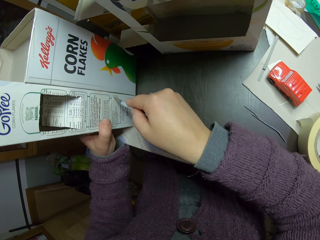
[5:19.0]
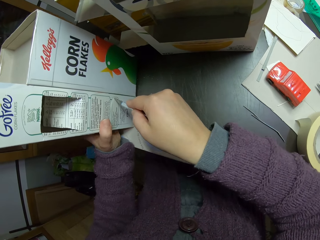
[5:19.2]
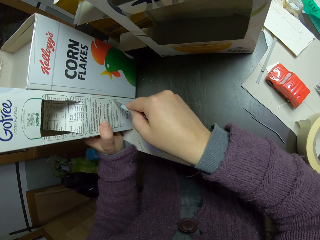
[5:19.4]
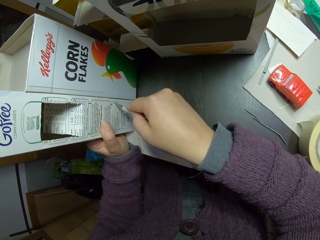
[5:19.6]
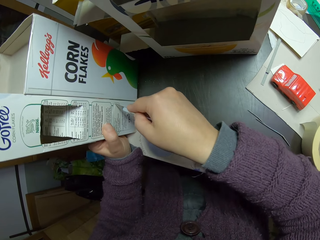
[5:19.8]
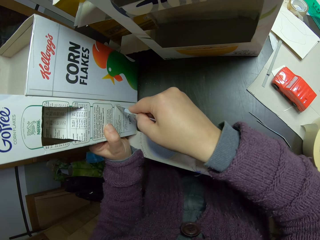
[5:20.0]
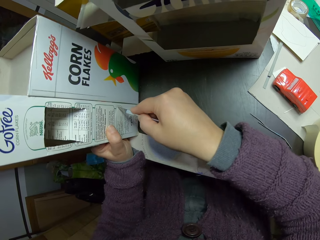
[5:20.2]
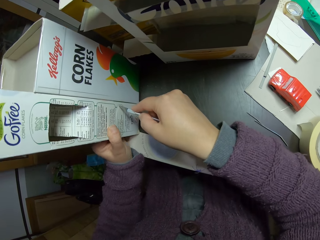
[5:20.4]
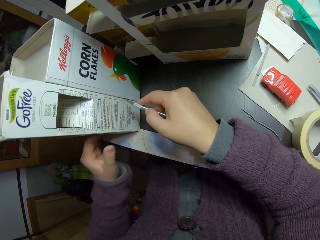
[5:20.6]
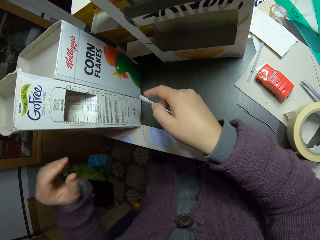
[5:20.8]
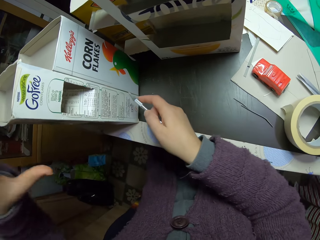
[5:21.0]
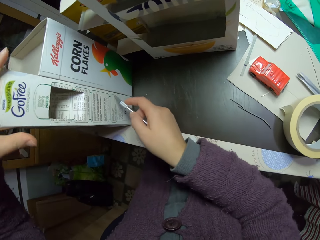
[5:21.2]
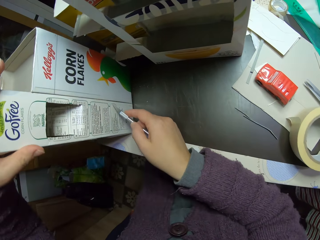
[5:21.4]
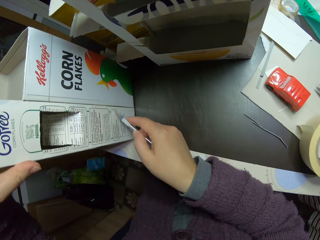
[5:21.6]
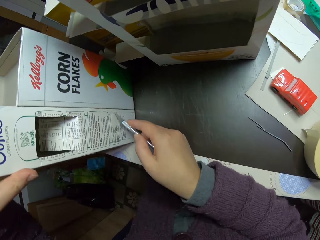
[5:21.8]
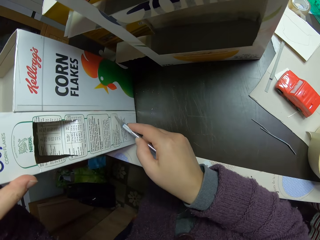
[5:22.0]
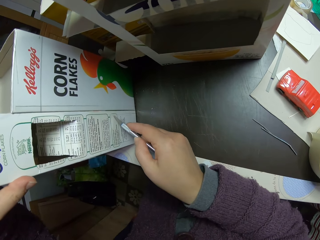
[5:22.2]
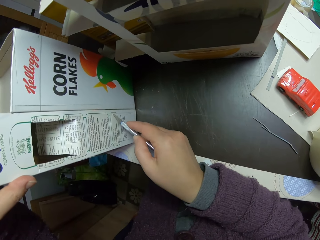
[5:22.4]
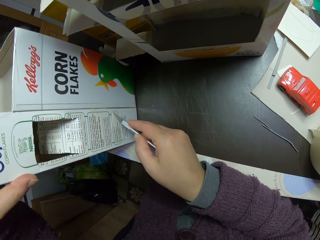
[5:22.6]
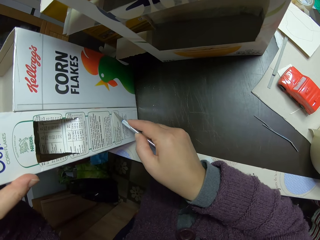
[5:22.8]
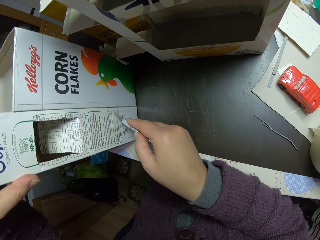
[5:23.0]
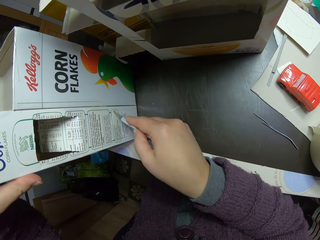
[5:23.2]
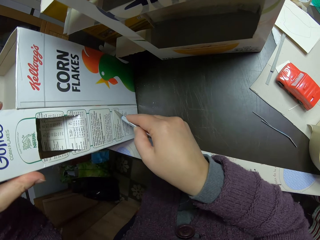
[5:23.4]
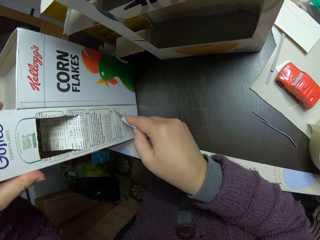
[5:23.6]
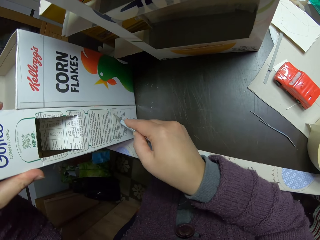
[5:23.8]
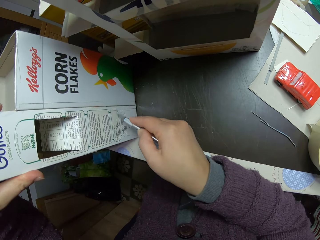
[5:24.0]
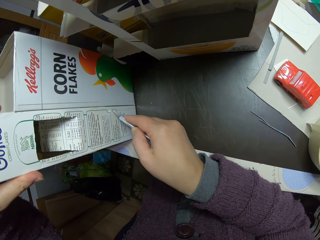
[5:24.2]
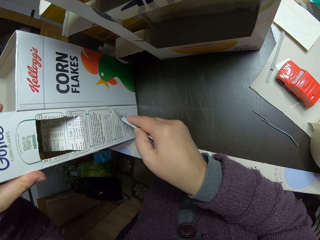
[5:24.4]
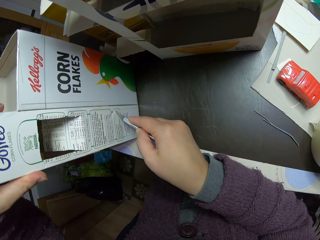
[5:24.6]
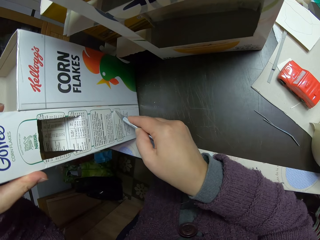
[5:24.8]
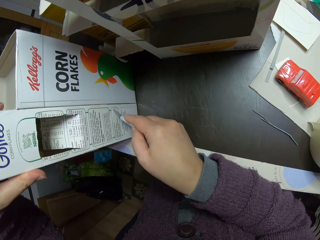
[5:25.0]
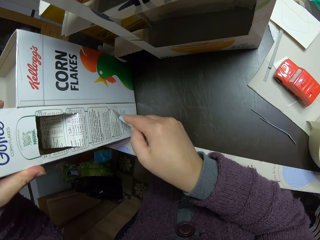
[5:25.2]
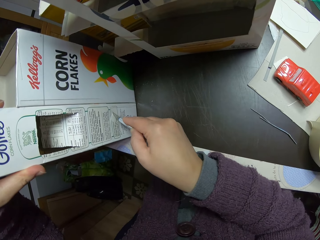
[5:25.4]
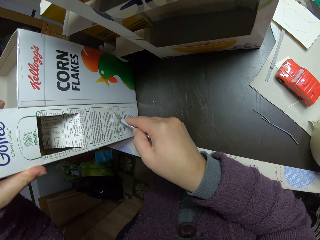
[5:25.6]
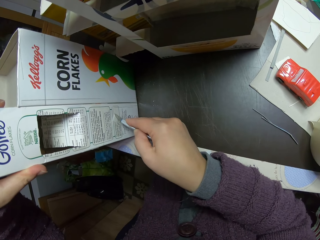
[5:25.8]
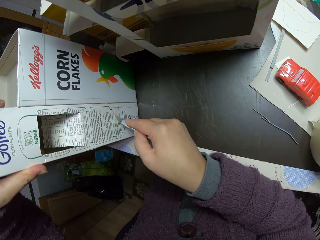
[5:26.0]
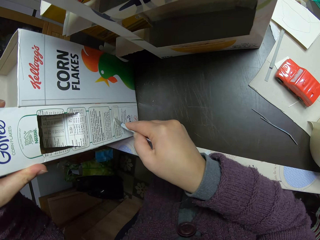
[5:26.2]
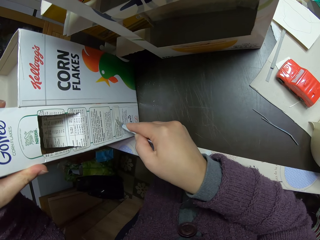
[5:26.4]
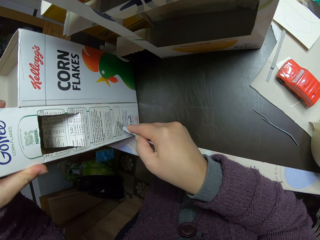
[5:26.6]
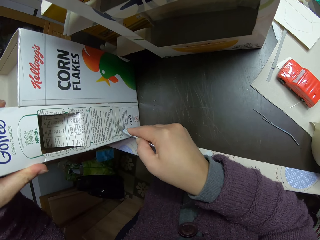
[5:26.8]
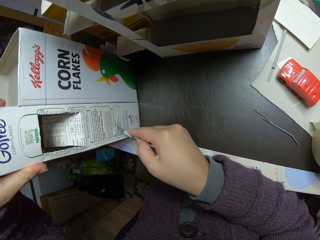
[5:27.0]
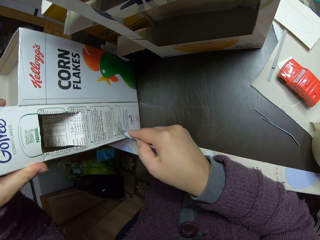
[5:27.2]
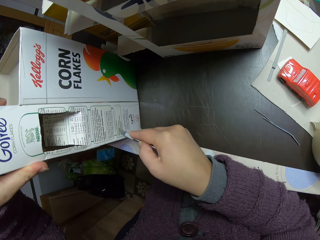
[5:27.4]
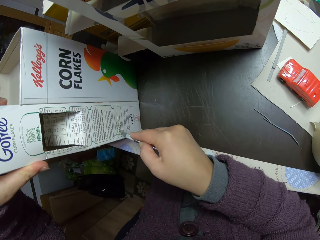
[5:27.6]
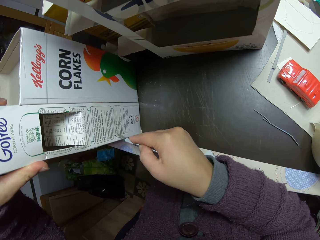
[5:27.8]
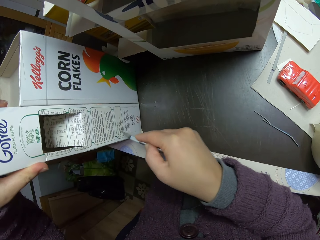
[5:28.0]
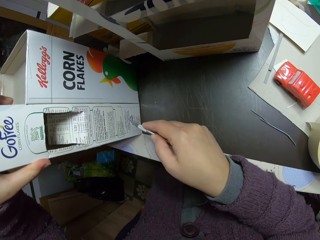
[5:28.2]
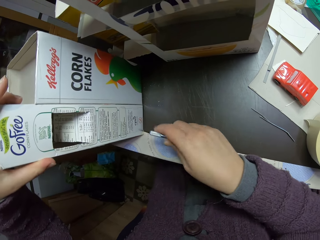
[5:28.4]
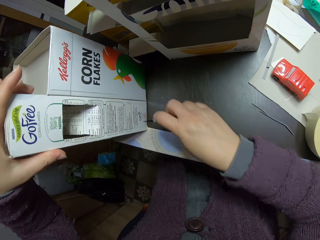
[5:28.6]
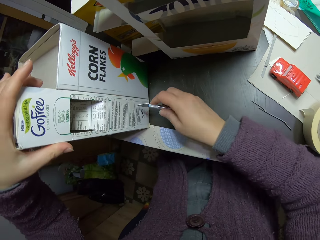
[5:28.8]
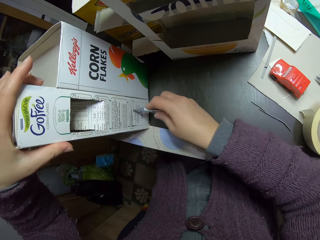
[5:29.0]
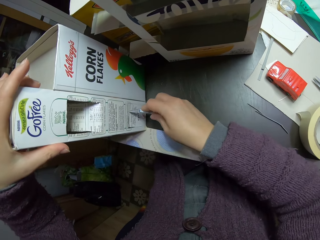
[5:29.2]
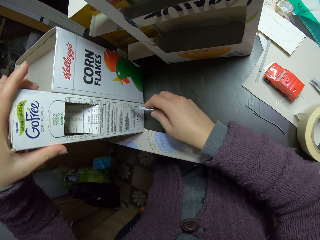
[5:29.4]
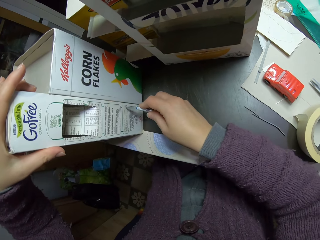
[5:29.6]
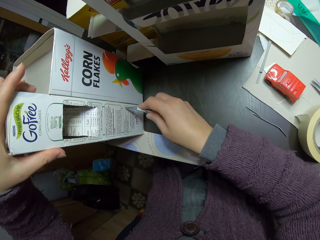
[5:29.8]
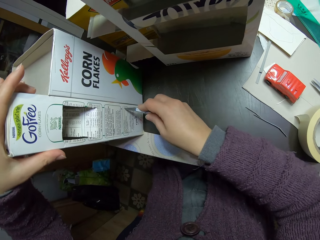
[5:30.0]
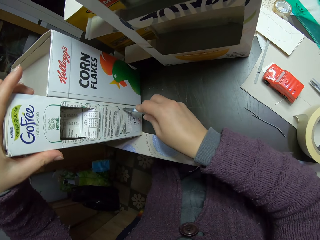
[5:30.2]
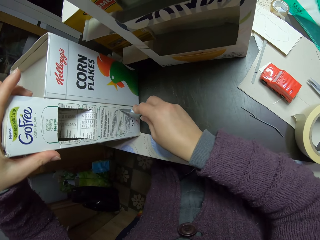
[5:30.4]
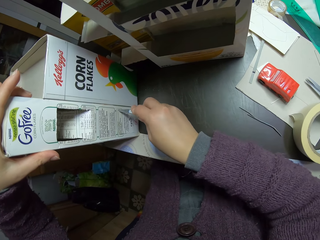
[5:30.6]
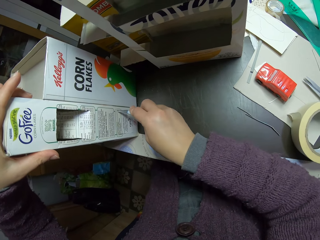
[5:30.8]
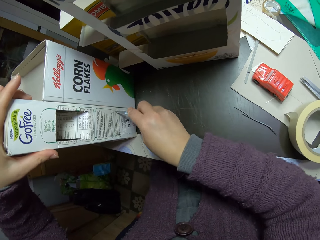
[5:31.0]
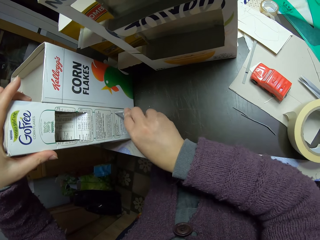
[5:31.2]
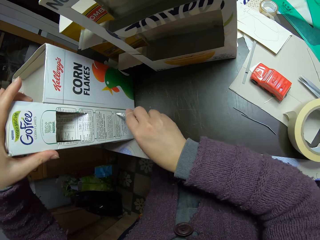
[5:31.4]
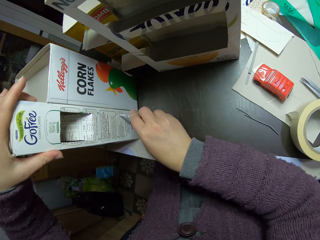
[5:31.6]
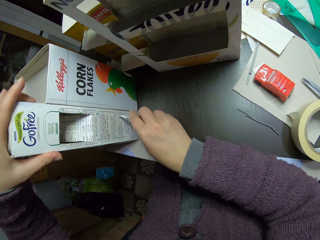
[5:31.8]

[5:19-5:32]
The camera wearer pulls the craft knife off the craft box. They cut the craft box with the craft knife.

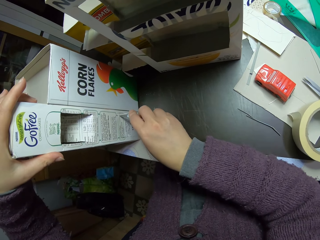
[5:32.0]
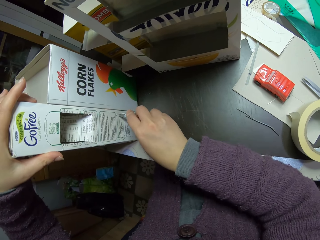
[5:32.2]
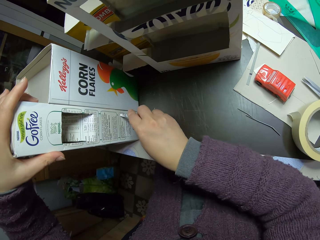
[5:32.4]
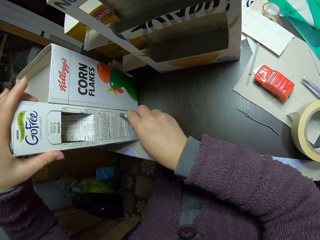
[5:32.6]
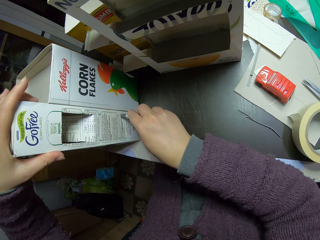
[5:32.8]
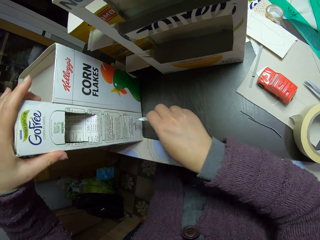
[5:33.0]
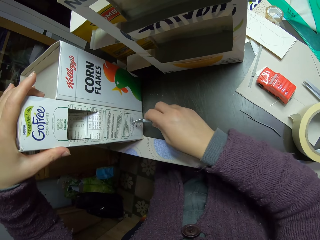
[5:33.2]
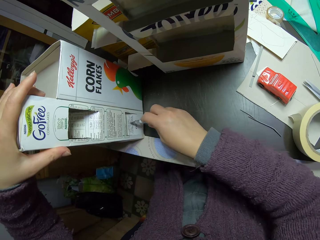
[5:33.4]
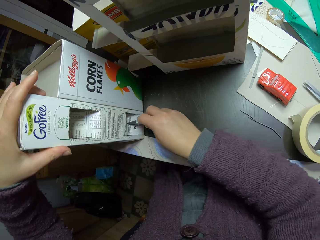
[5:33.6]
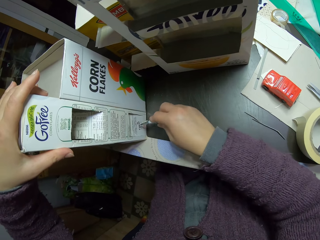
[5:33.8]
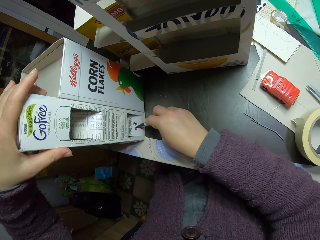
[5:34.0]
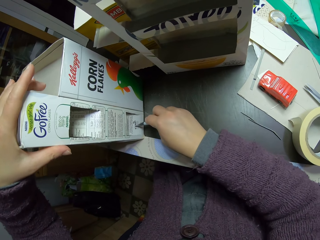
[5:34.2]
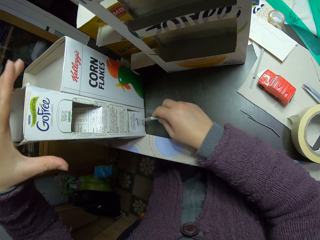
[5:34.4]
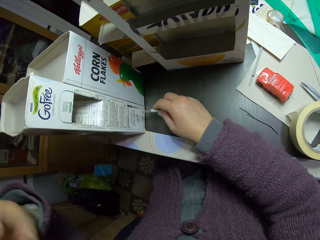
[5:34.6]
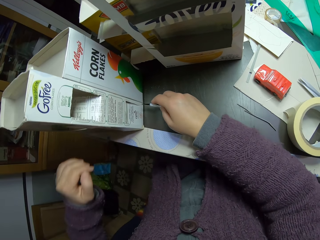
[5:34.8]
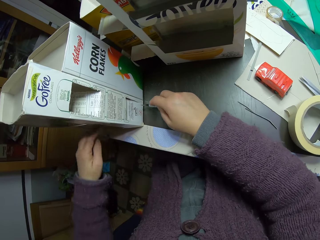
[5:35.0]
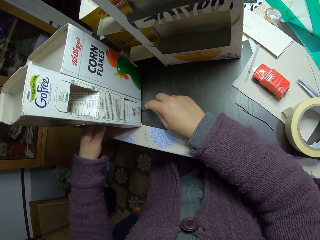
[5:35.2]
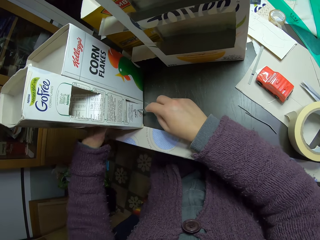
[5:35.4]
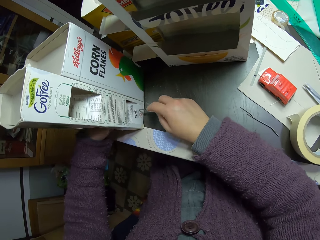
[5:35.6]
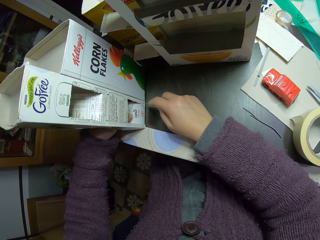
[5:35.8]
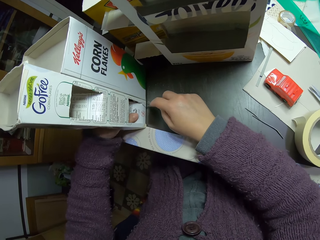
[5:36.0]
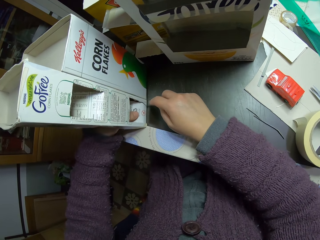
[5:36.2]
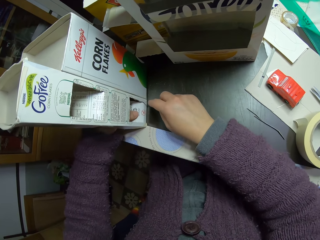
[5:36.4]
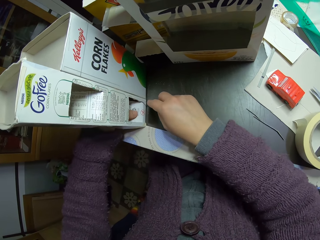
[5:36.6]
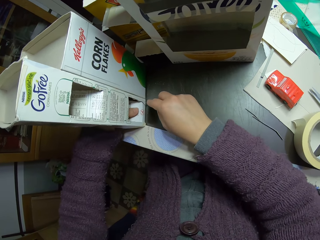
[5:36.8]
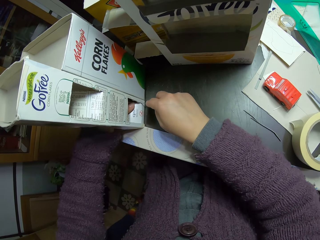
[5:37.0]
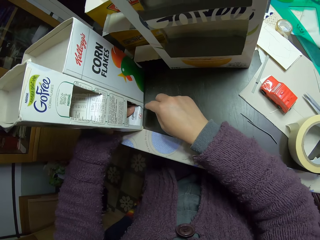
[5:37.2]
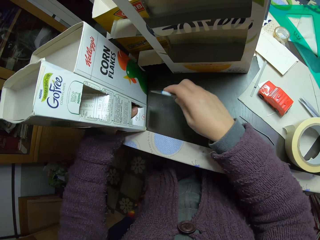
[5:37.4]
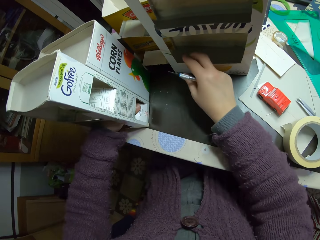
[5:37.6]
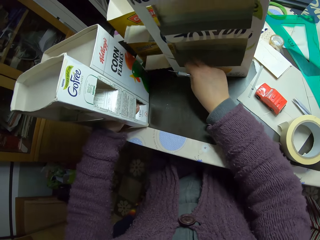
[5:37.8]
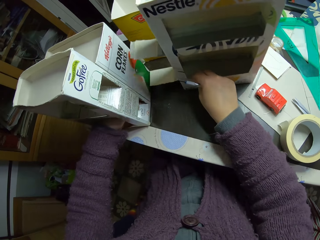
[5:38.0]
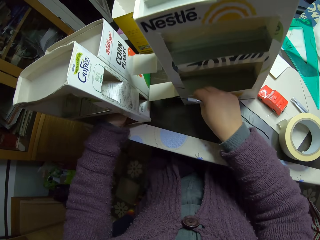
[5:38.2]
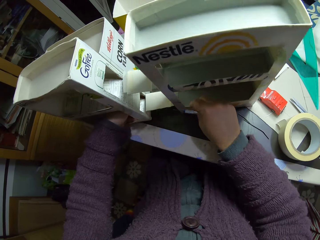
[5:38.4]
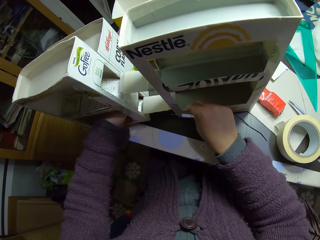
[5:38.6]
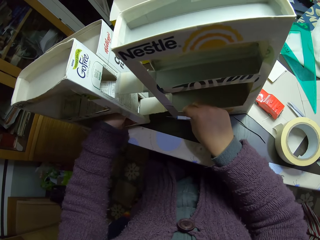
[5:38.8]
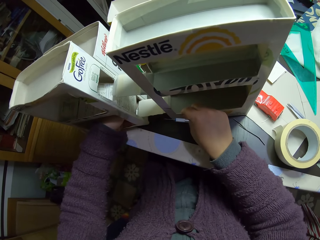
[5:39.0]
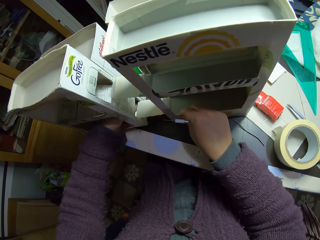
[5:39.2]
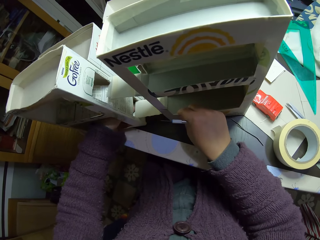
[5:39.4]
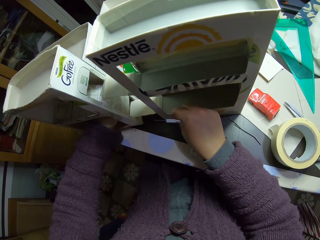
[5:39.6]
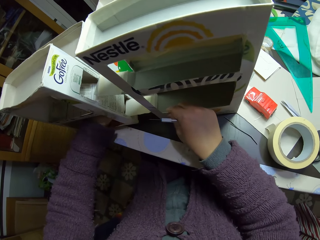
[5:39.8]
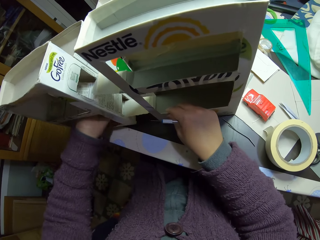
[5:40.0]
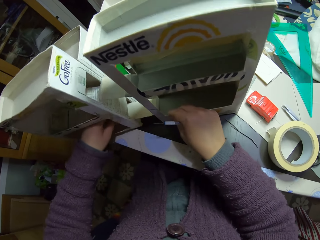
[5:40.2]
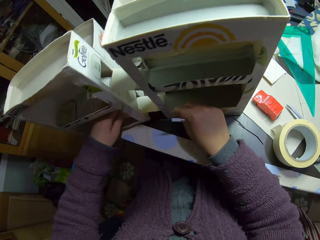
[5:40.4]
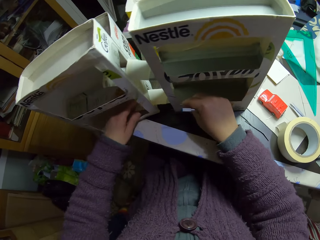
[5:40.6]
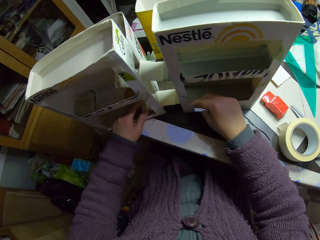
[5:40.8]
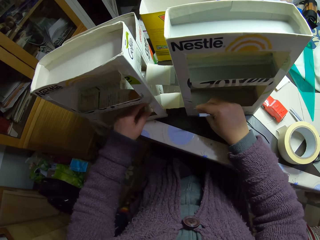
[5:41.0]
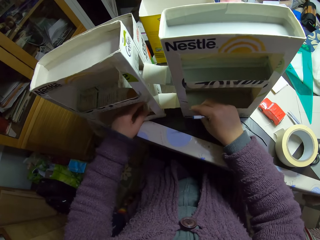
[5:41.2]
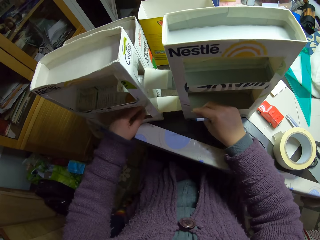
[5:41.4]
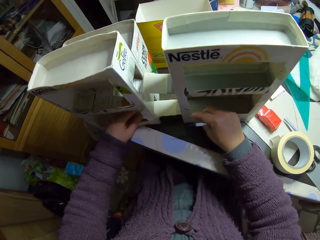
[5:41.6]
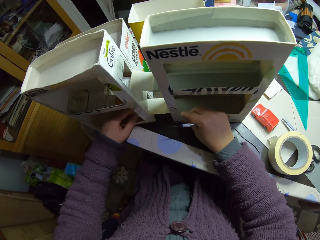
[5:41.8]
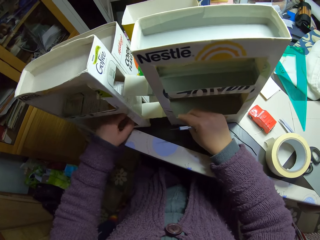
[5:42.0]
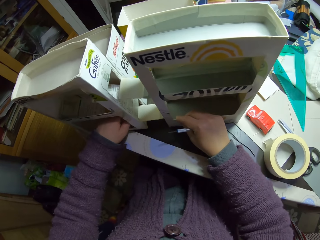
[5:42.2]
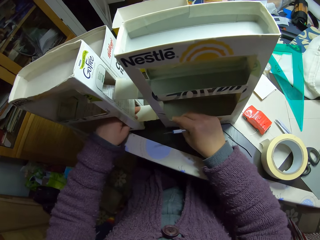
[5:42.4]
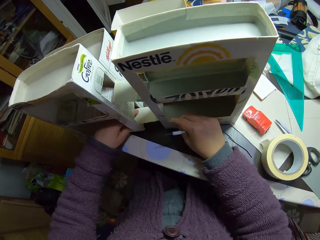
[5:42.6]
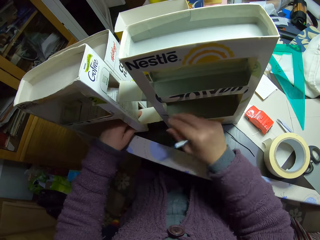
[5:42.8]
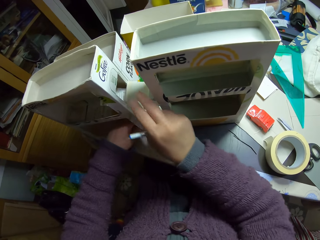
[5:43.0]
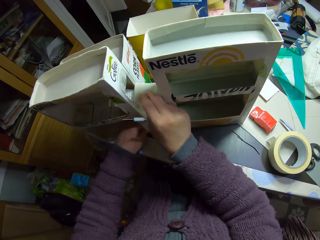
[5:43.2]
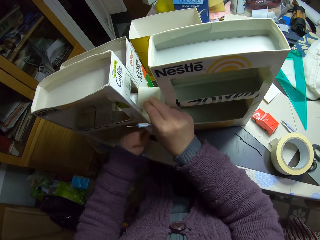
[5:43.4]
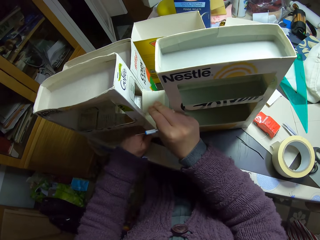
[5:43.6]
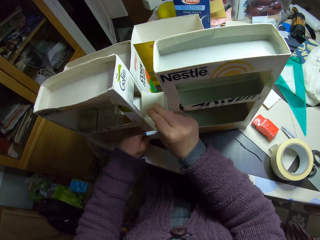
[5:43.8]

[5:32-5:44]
The camera wearer pushes the piece of box with a craft knife. He pulls off the craft box. He pulls the craft knife off the craft box. He puts his hand in the craft box. He pulls the piece of box with his hand. He cuts the craft box with the craft knife. He pulls the craft knife off the craft box. He drags the other carton forward with his right hand. He fixes the two cartons into each other with his hands.
